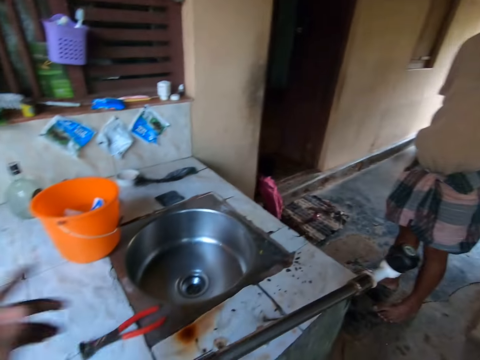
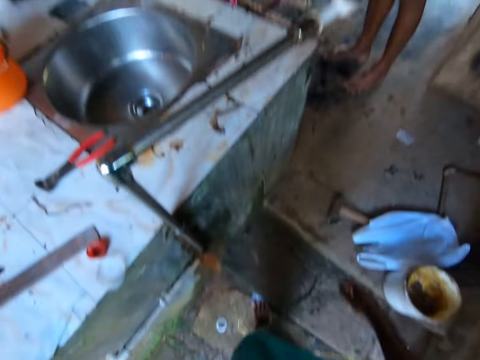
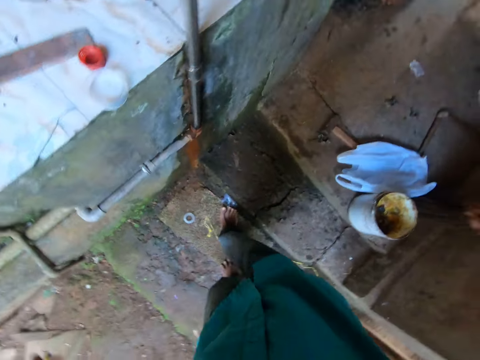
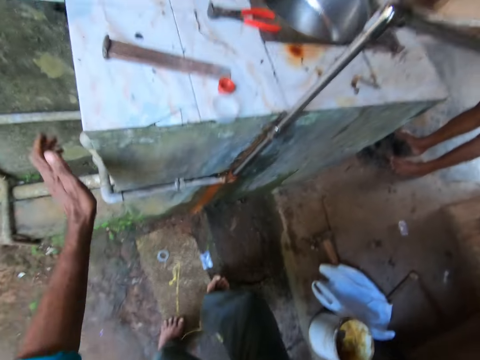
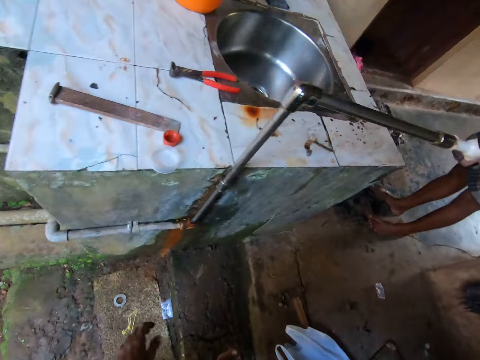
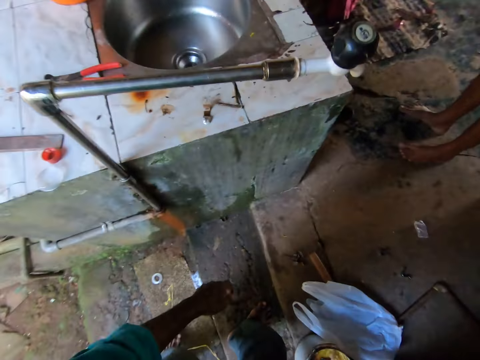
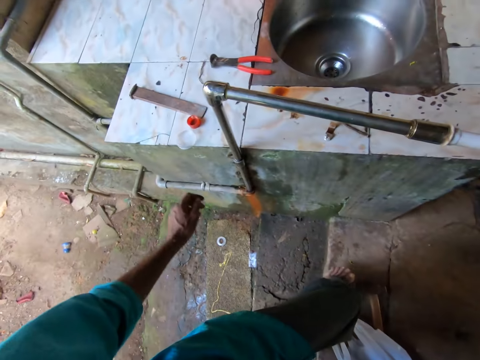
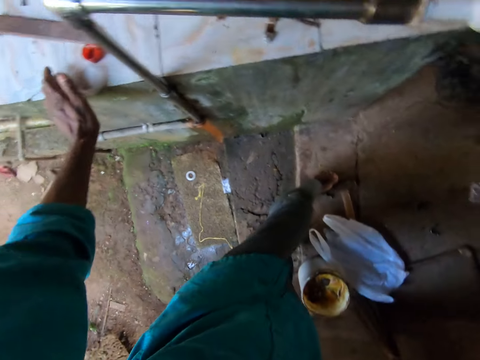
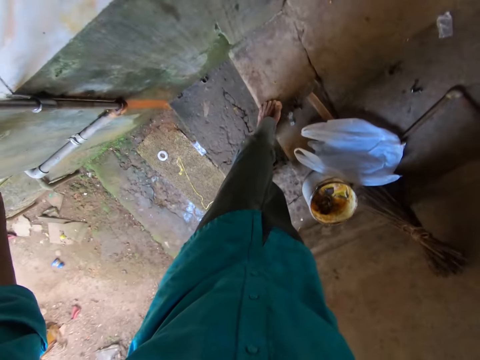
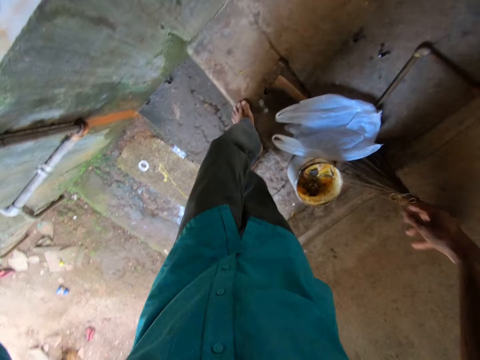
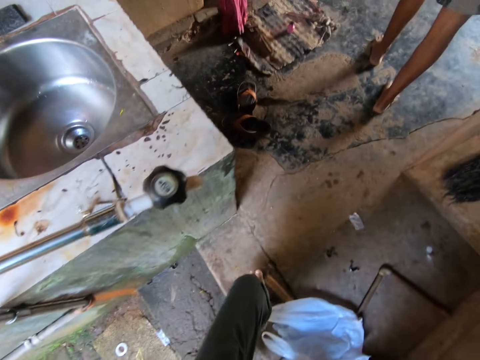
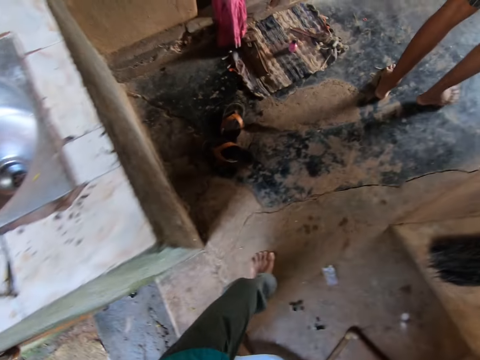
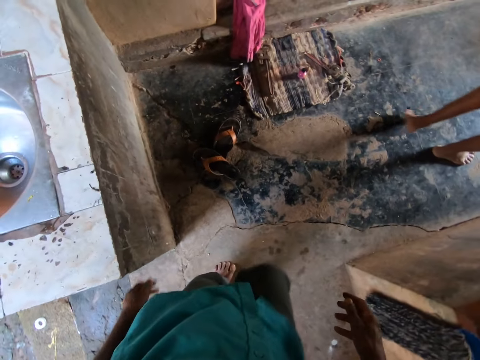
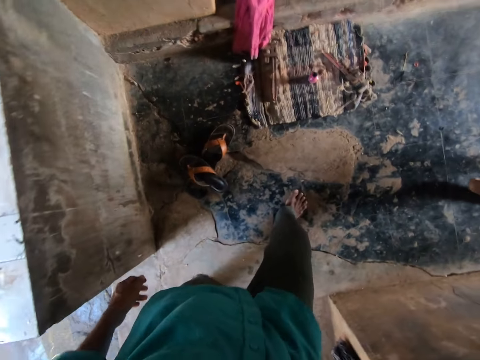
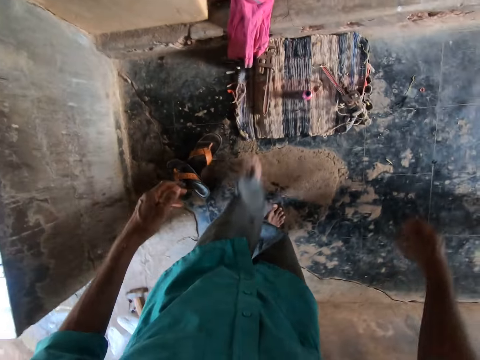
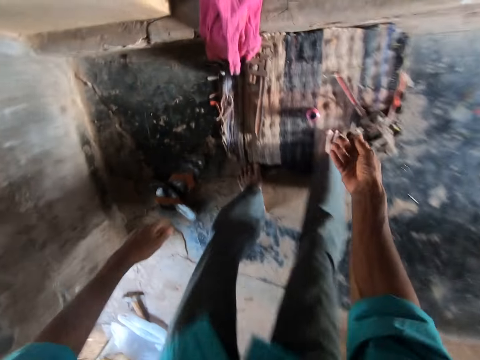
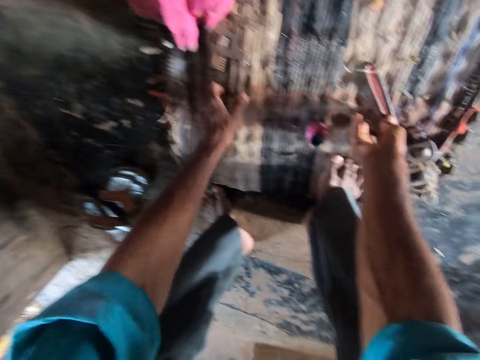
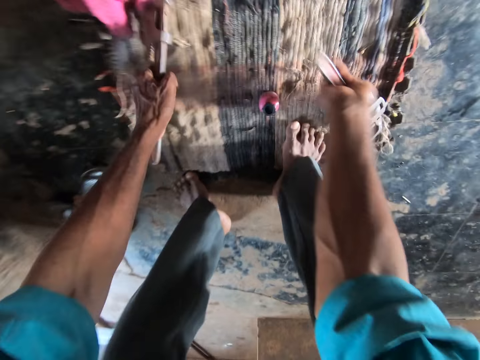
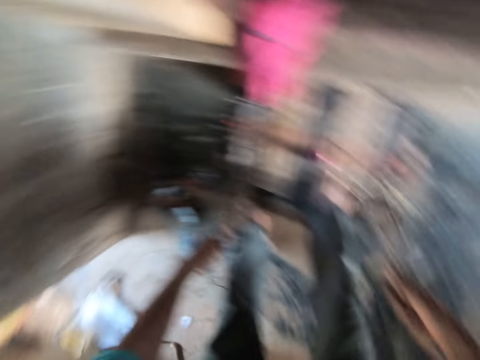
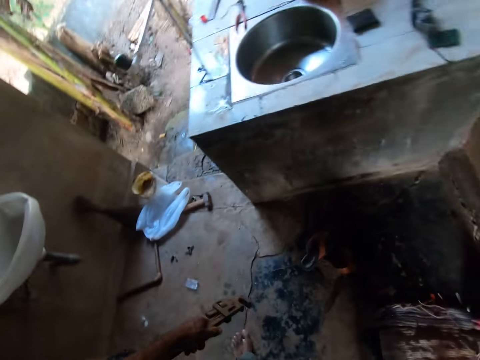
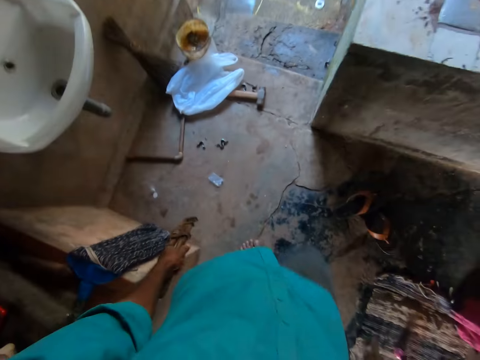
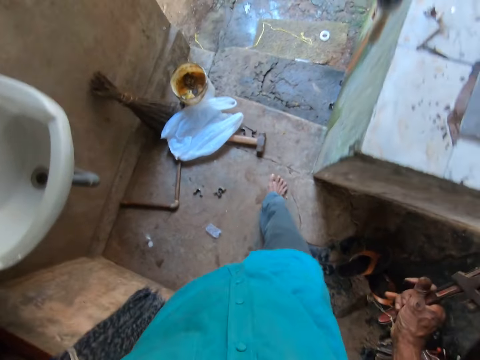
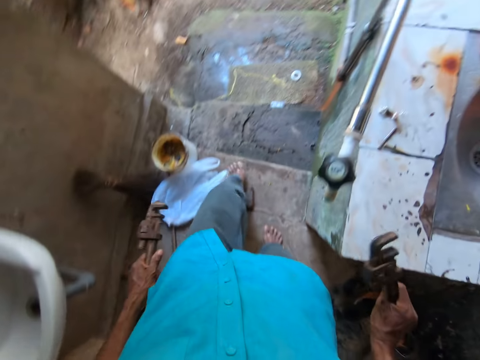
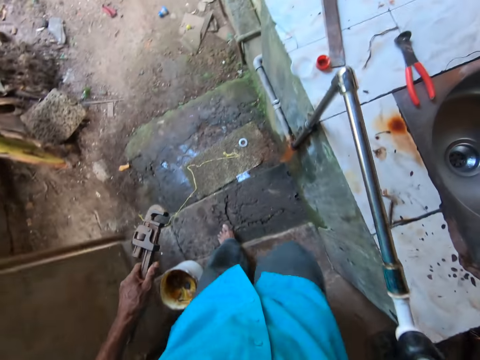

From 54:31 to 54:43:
The camera wearer moves both hands. They make a step. They look at the supply pipe. They make a step. They look at the supply pipe. They walk around. They move both hands. They pick up two adjustable spanners or a pipe wrench with both hands from the mat. They lift the pipe wrench. They walk around.

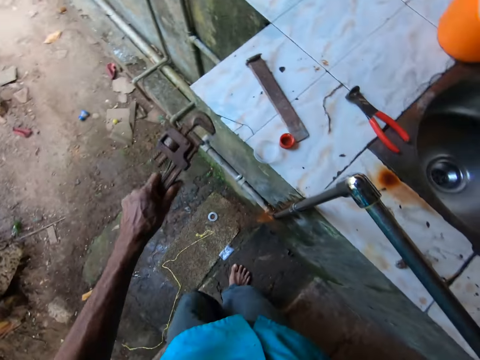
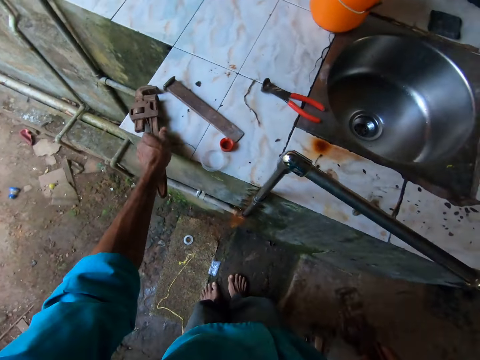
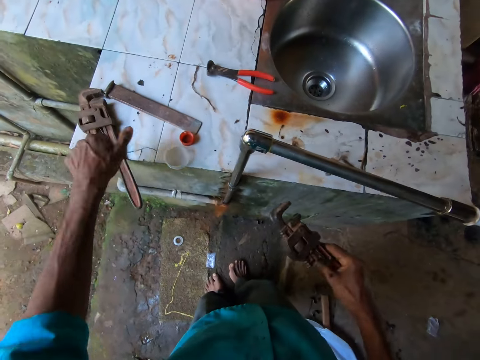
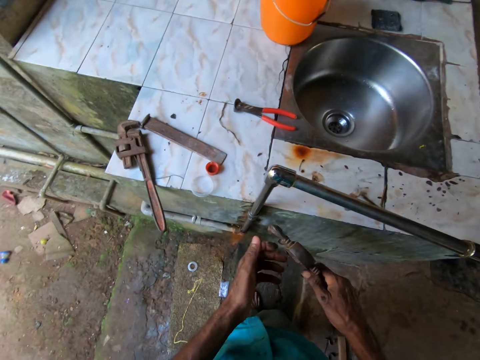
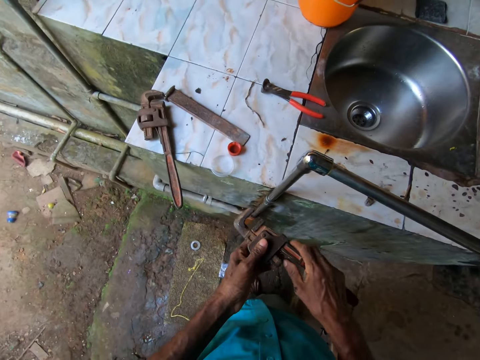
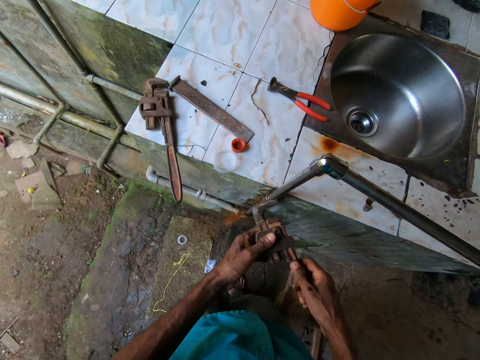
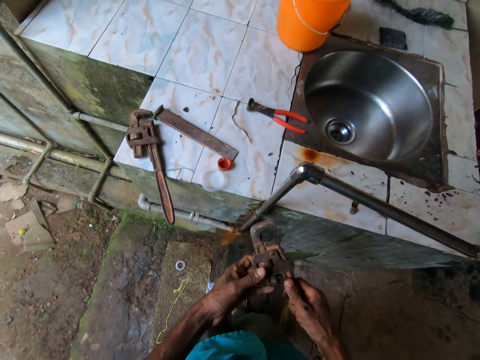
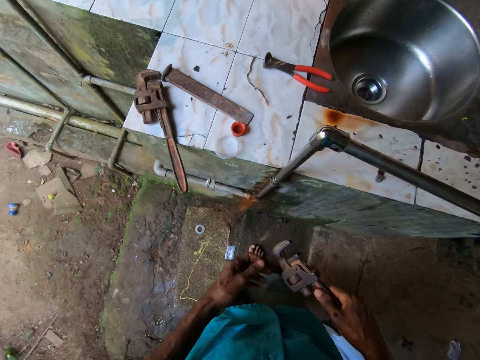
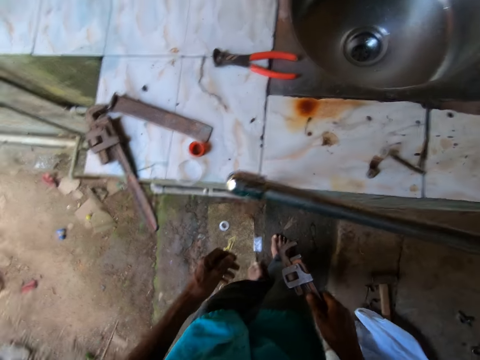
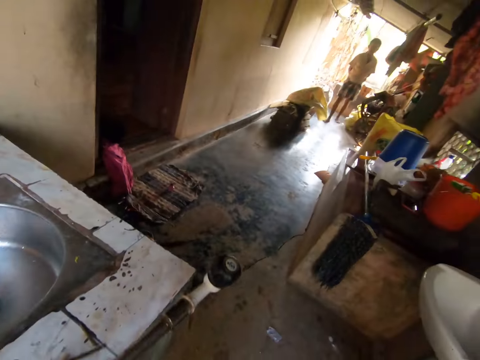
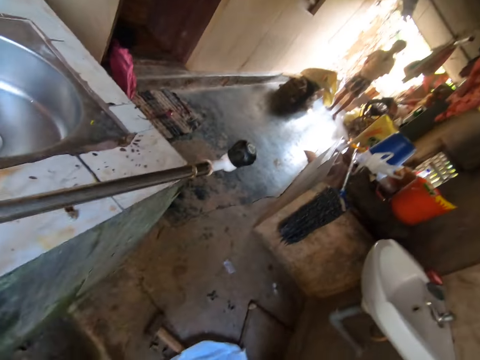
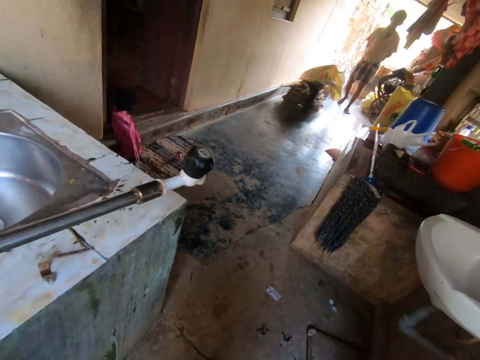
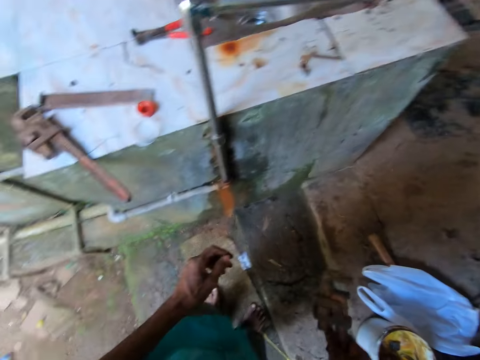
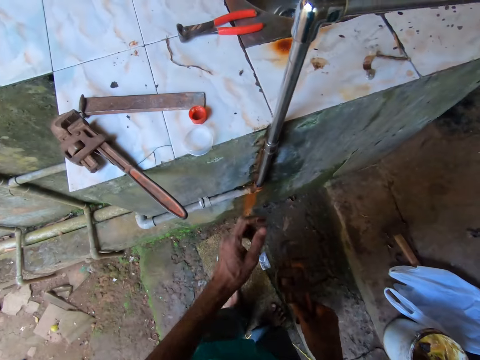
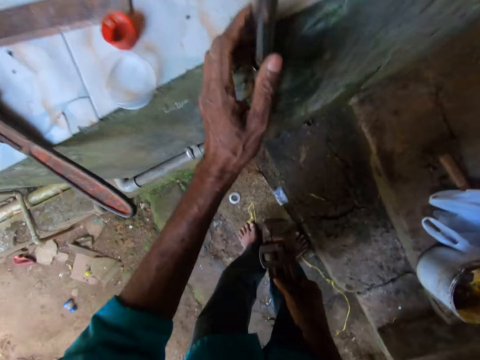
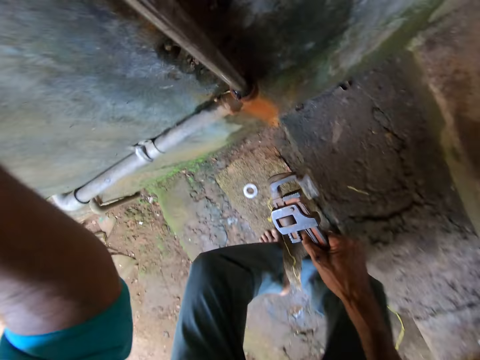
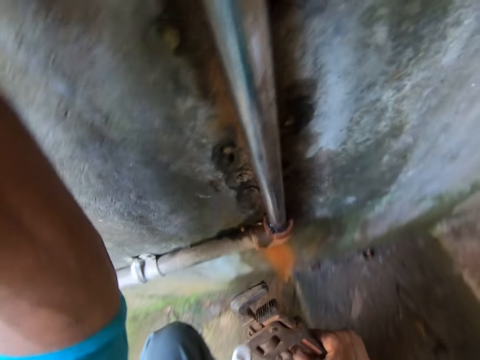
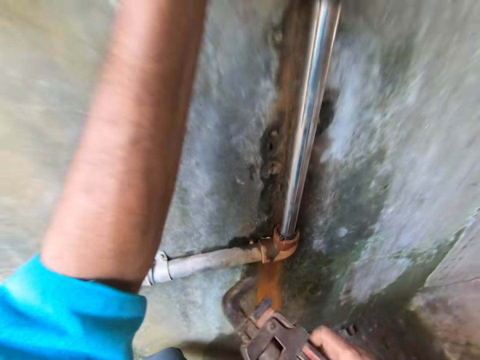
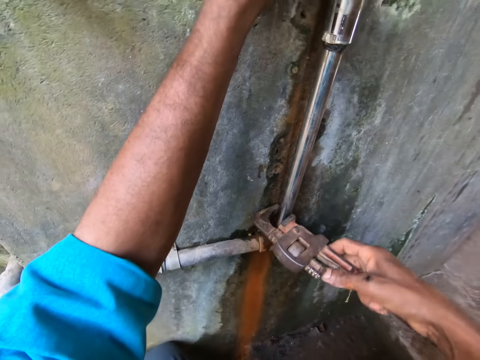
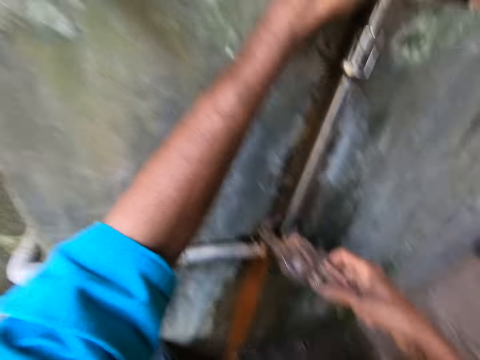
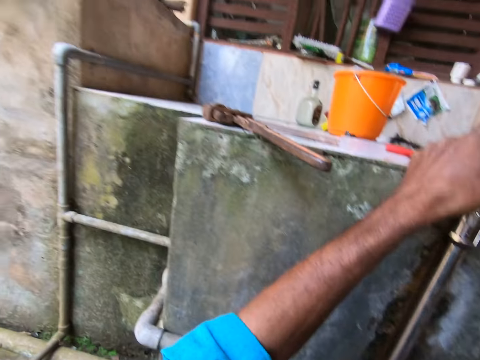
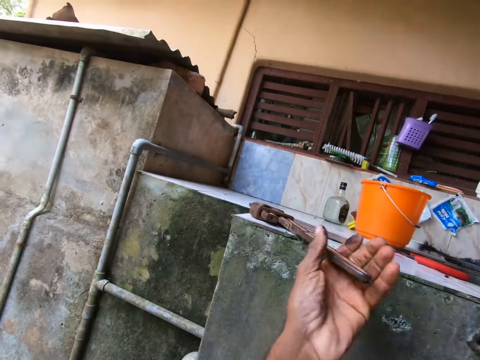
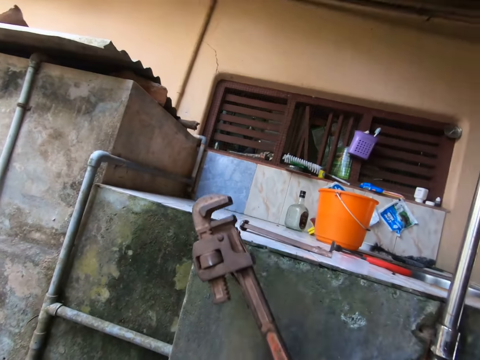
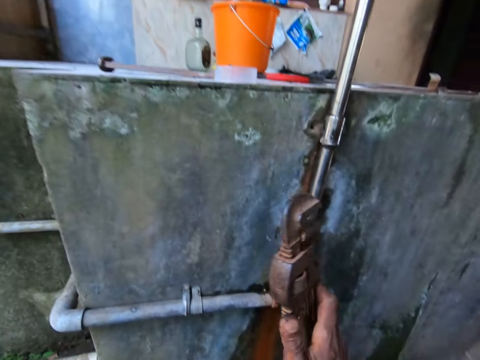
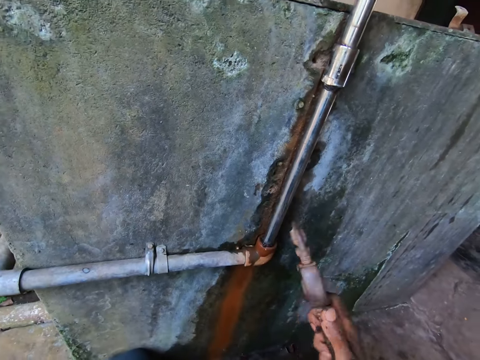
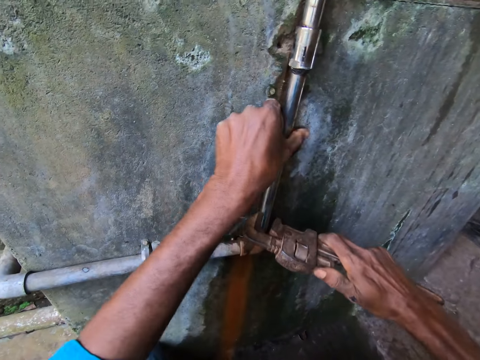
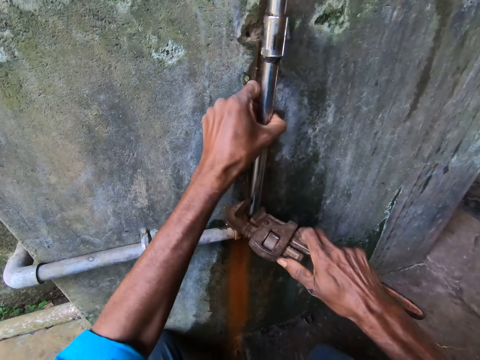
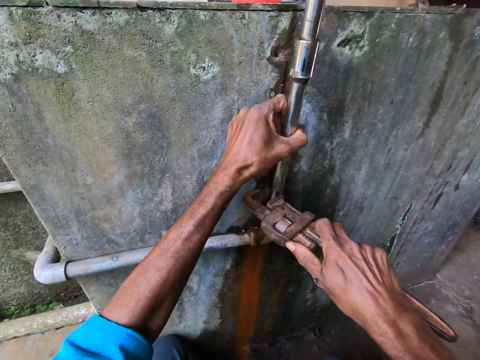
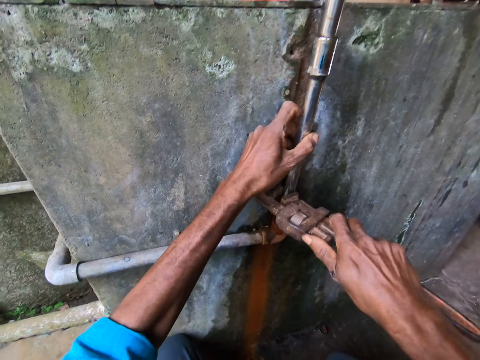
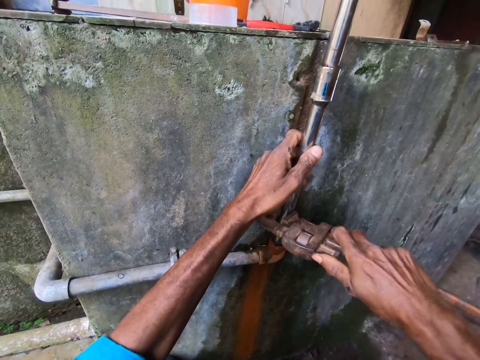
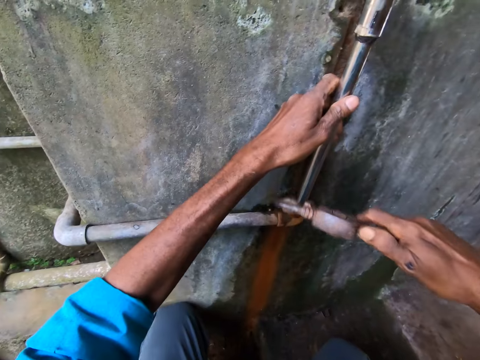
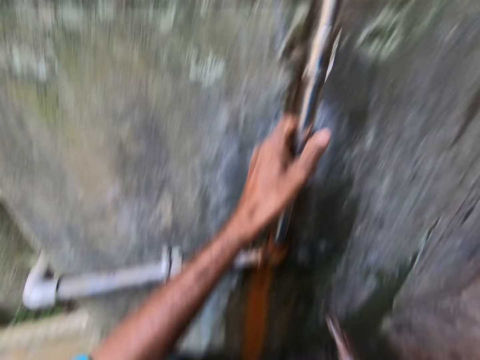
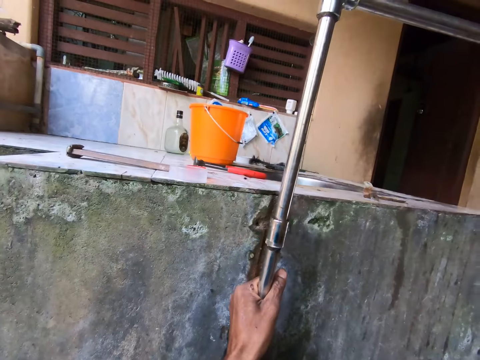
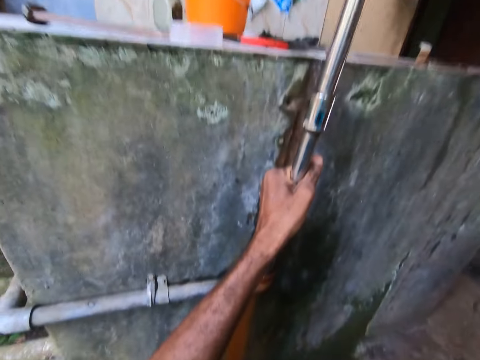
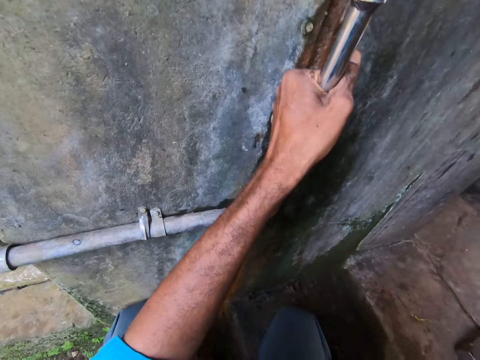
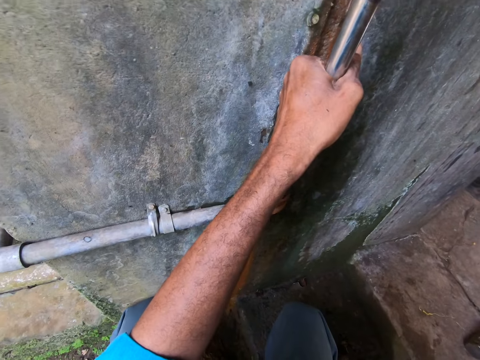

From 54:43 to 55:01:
The camera wearer places the adjustable spanner or pipe wrench in his left hand on a countertop. He places the pipe on the sink table, moves the left hand and touches the pipe wrench. He holds the adjustable spanner with both hands. He moves both hands, looks around and converses with a man. He moves the right hand. He holds the tap pipe with his left hand. He touches the supply pipe. He bends down, looks at the pipe wrench and places the pipe wrench on the pipe. He holds the tap pipe with the adjustable spanner in his right hand. He looks around. He takes the adjustable spanner on the countertop with his left hand. He moves the pipe wrench and moves the left hand. He touches the tap pipe with the adjustable spanner in his right hand. He pulls the tap pipe with his left hand. He places the pipe wrench on the supply pipe, moves the pipe wrench, looks at the pipe wrench and pulls the pipe wrench.
